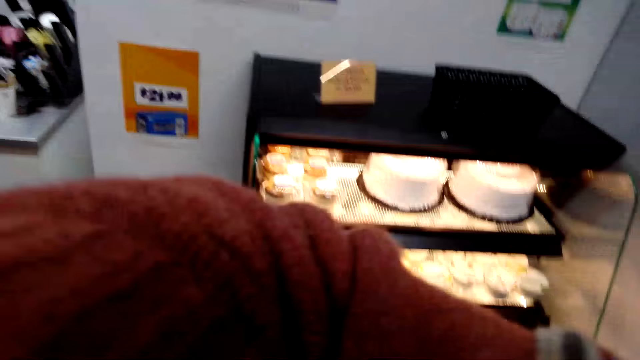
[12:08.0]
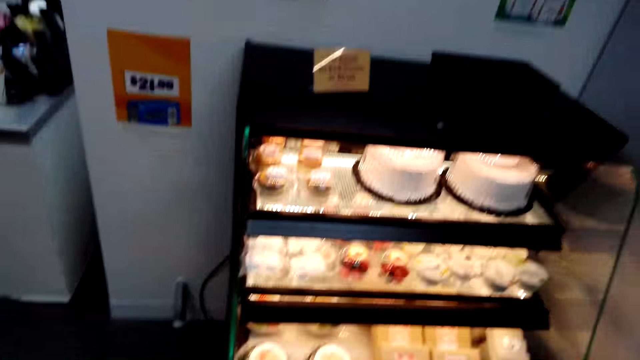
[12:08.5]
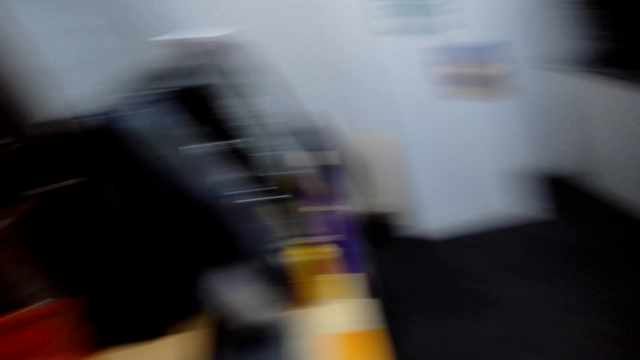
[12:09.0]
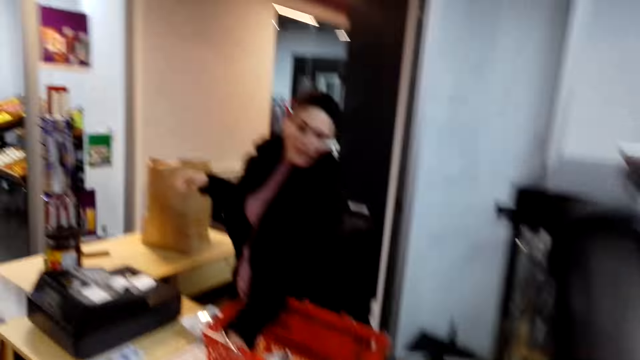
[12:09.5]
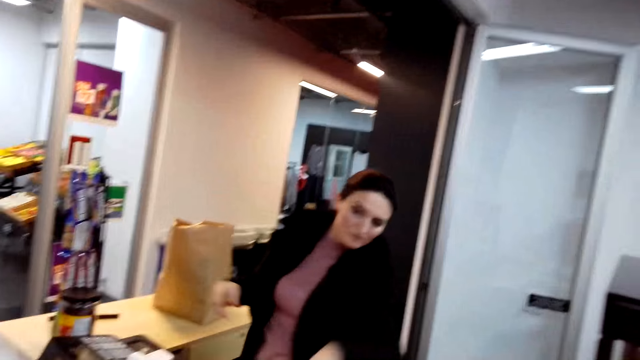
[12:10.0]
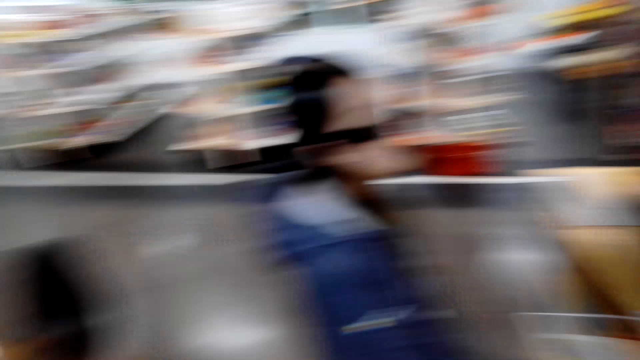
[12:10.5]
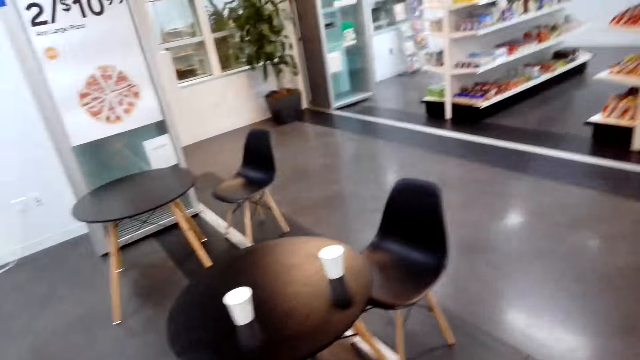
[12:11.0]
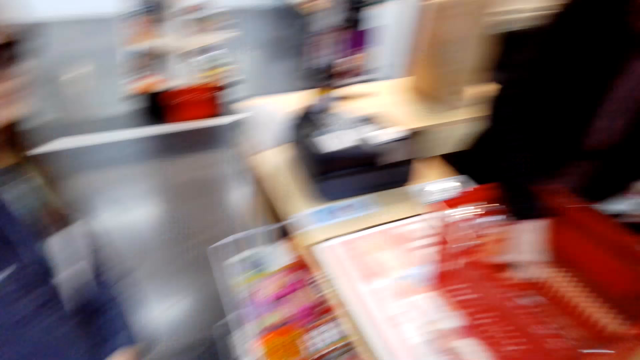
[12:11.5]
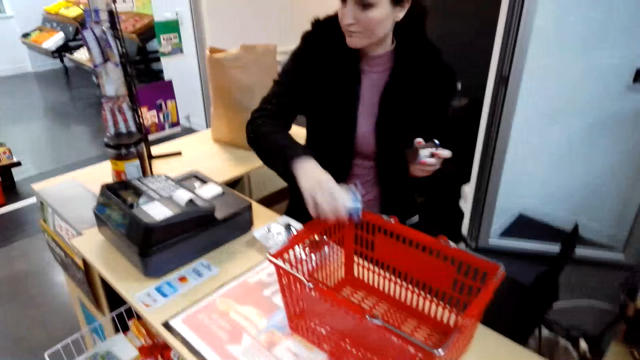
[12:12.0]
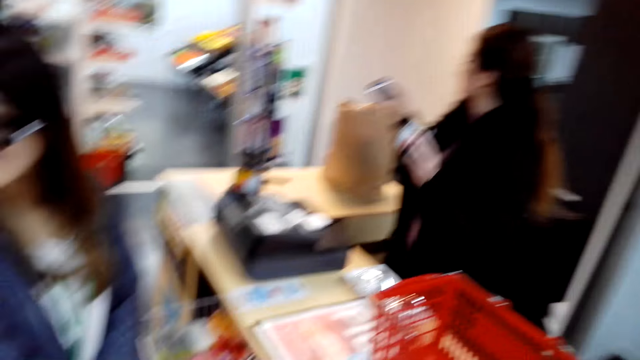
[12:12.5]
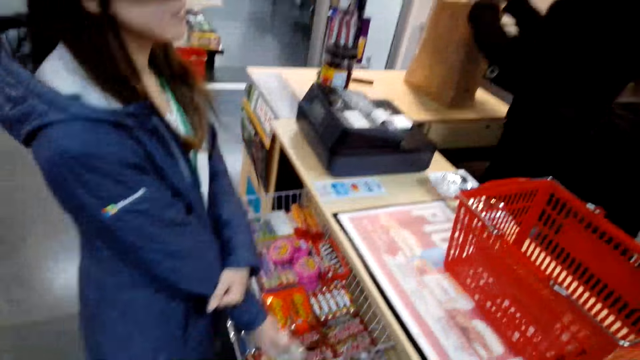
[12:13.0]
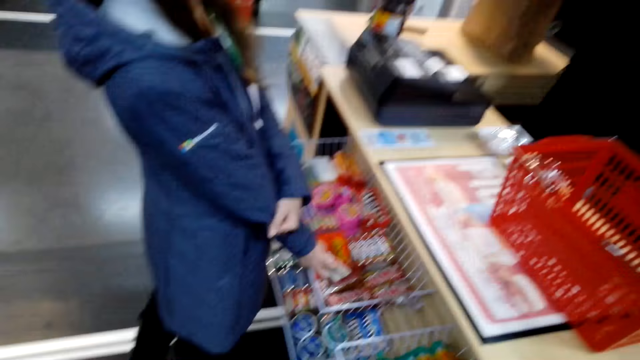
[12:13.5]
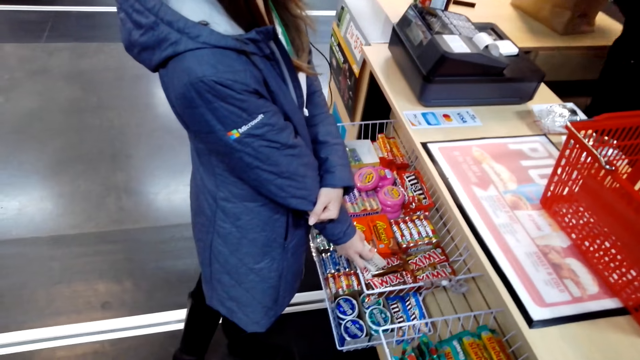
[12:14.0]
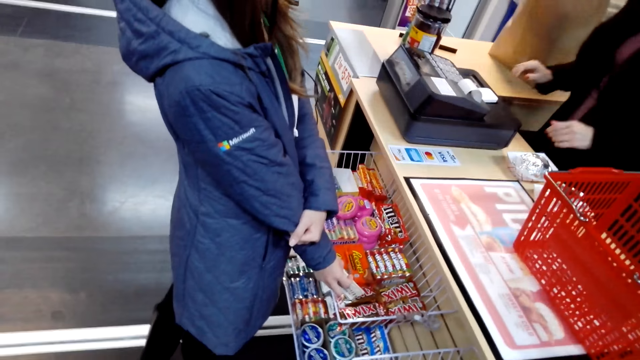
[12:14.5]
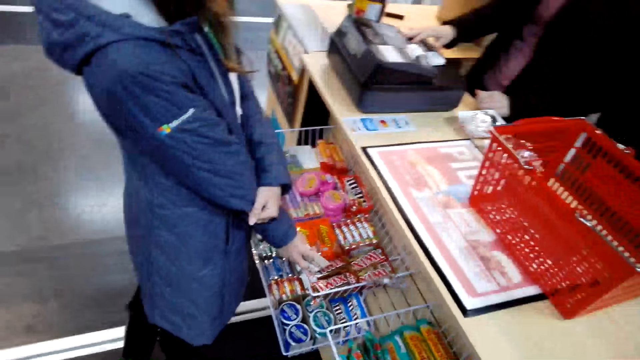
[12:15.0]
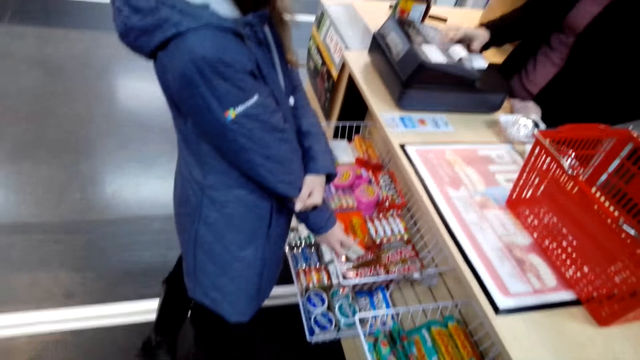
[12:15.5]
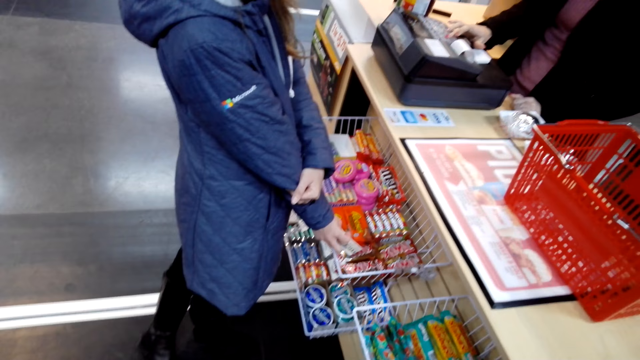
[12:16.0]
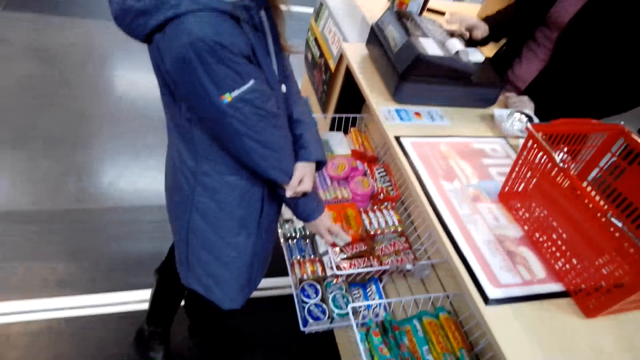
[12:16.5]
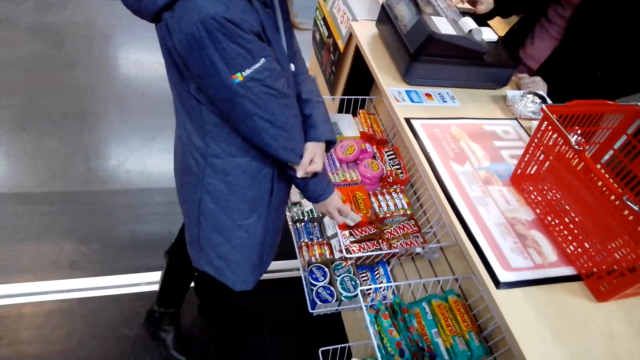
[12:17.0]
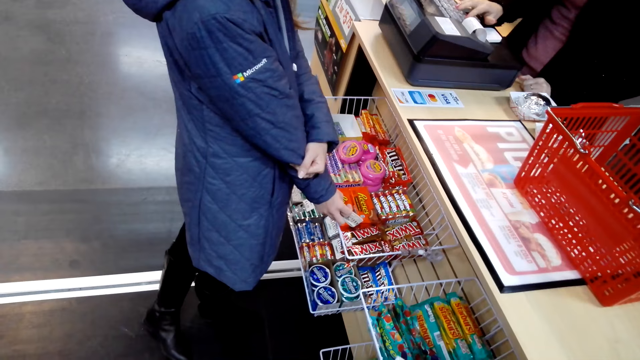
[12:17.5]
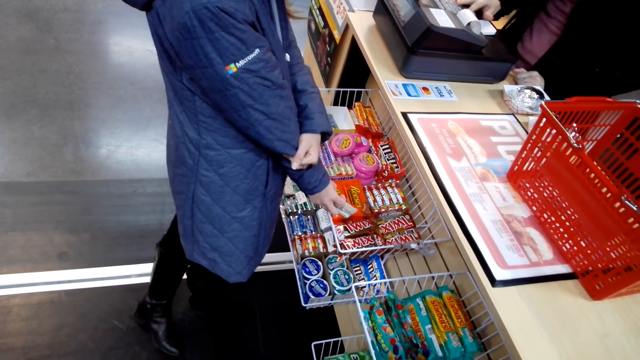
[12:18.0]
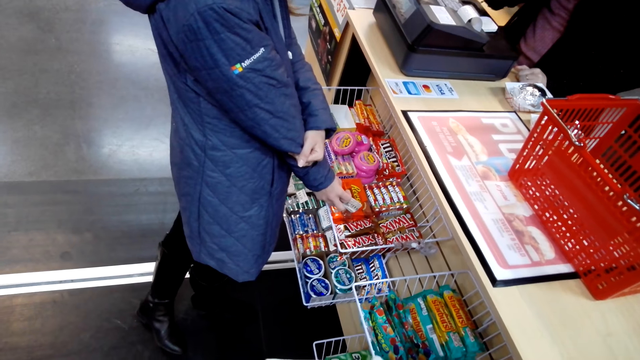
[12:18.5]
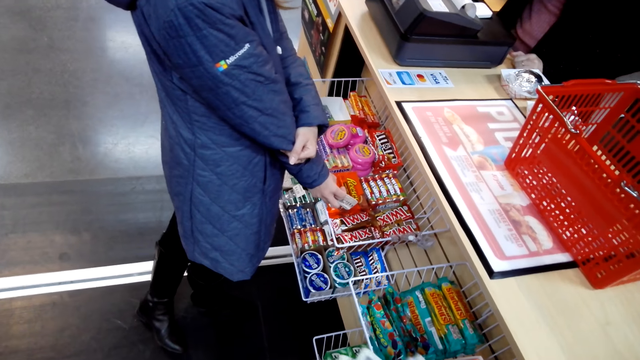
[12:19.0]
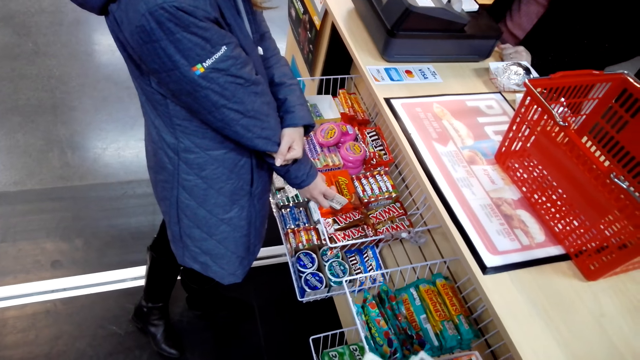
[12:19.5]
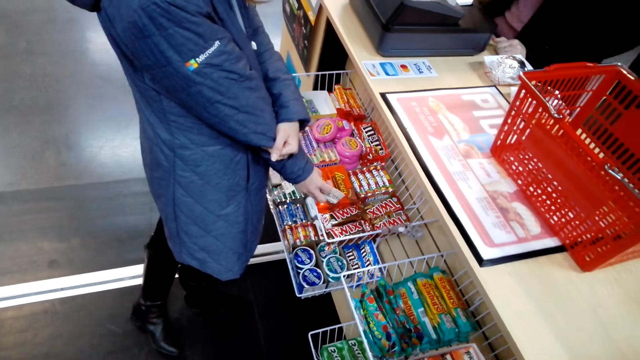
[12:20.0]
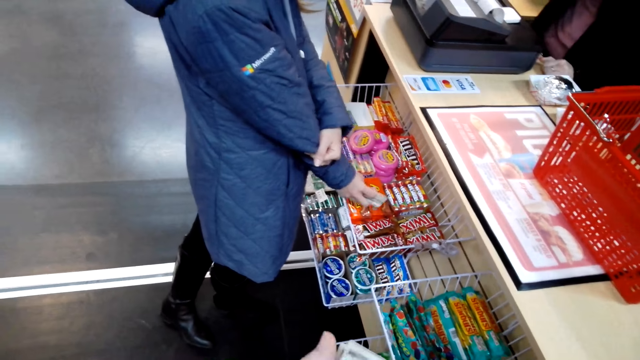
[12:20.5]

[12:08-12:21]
The camera wearer coughs. The other lady takes items from the basket, puts the items in the carrier bag and dials the cash register. The first lady holds her hand.

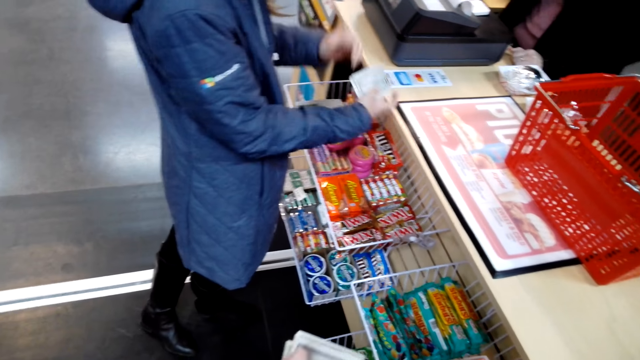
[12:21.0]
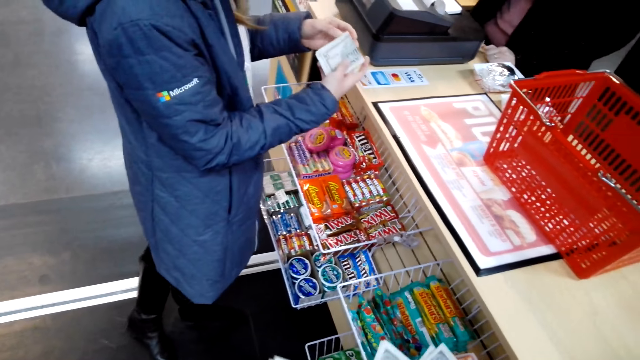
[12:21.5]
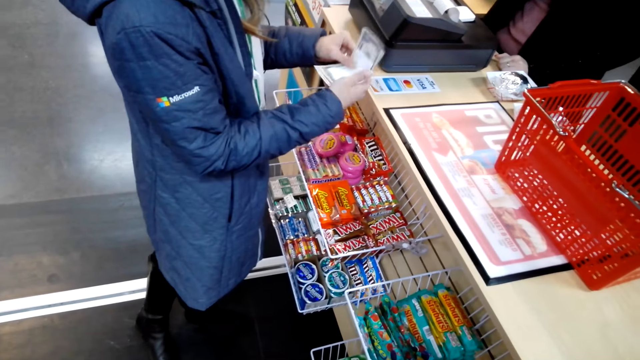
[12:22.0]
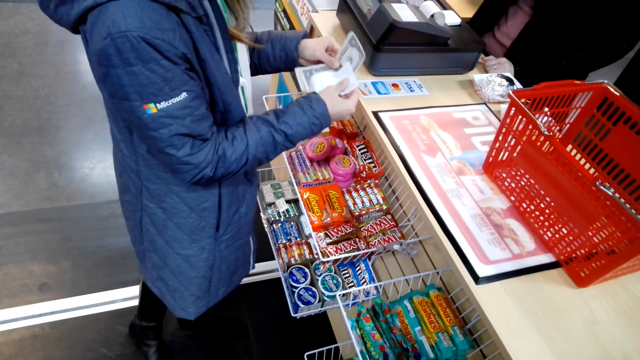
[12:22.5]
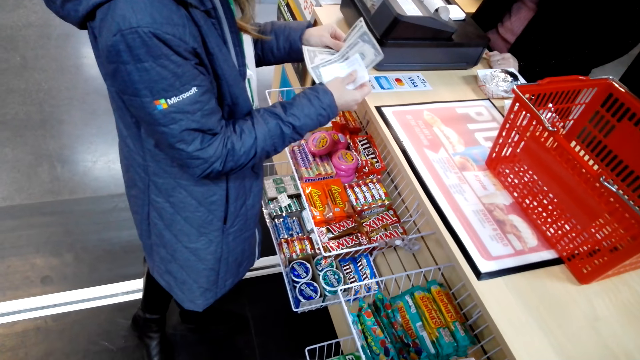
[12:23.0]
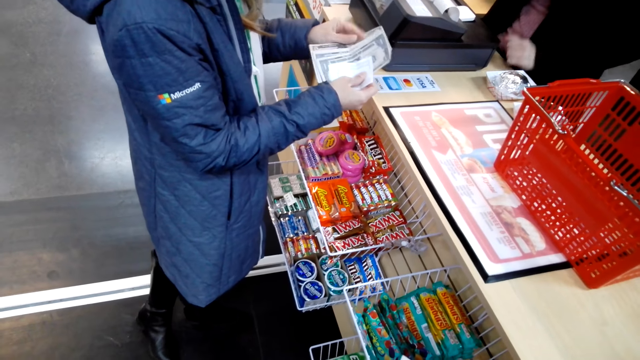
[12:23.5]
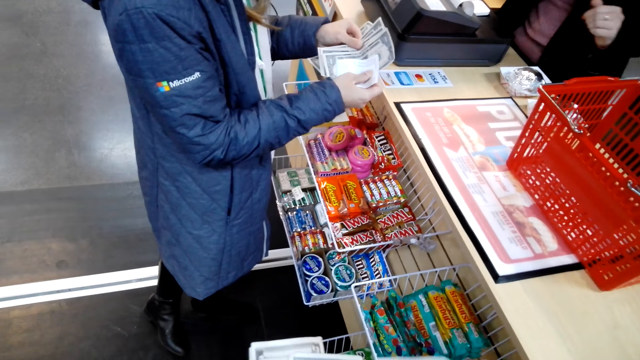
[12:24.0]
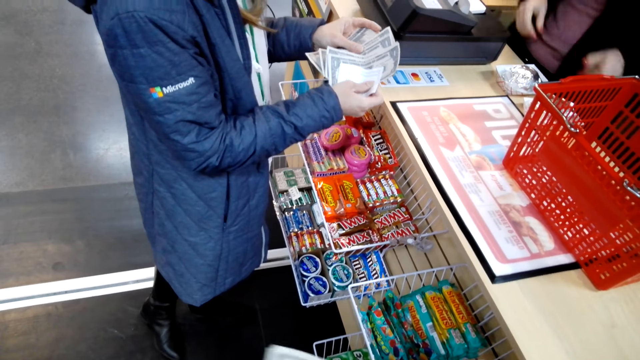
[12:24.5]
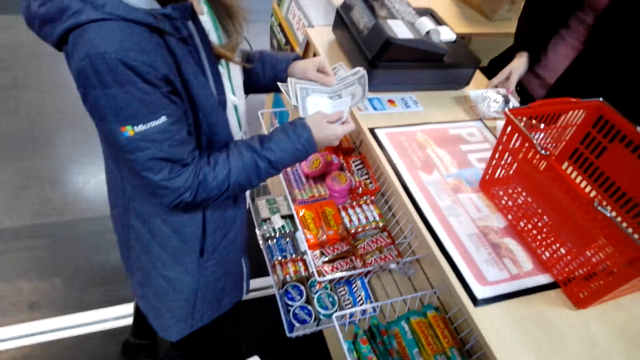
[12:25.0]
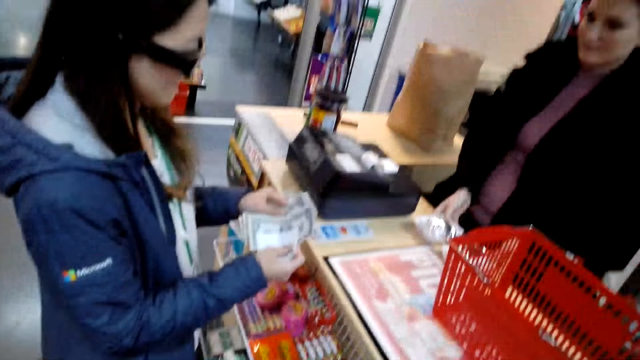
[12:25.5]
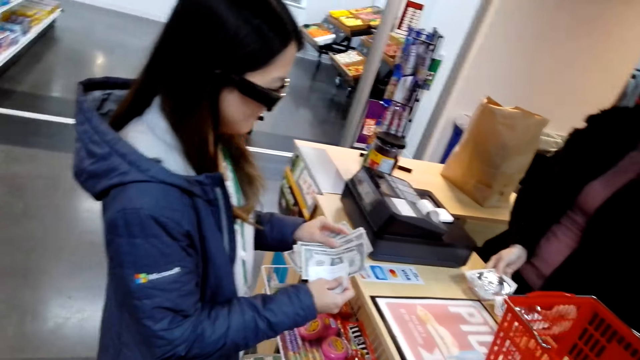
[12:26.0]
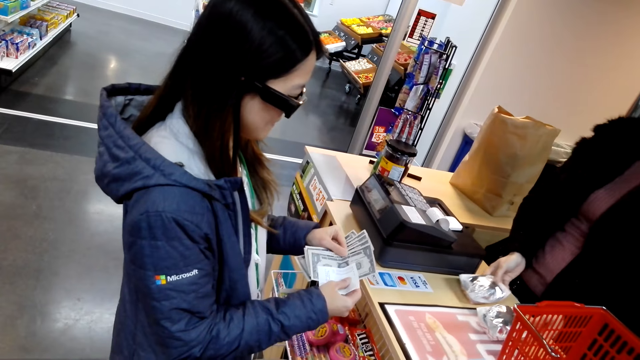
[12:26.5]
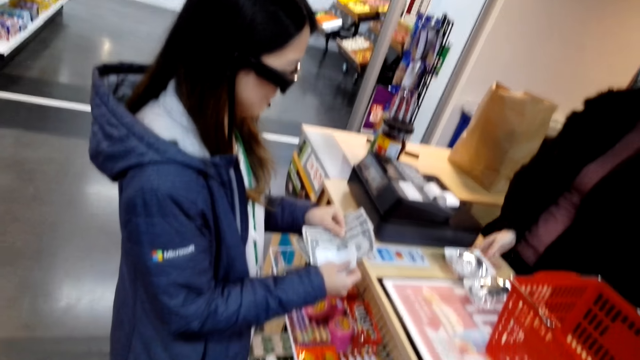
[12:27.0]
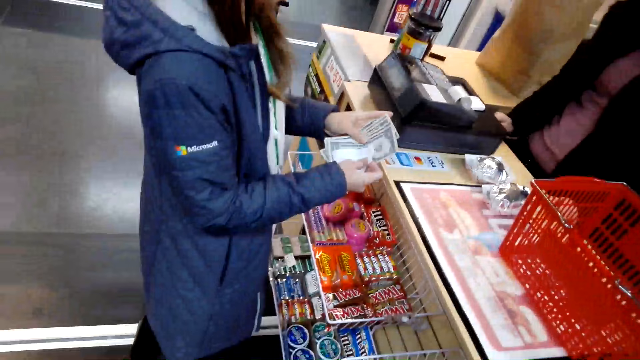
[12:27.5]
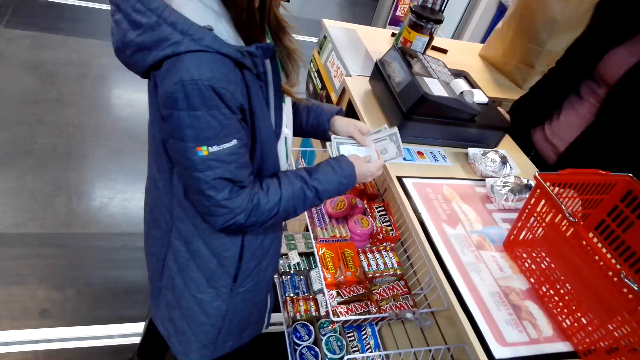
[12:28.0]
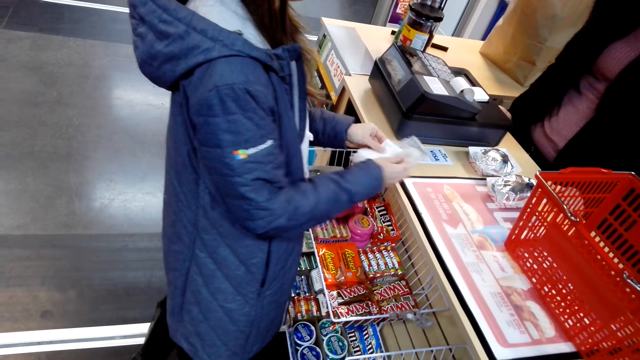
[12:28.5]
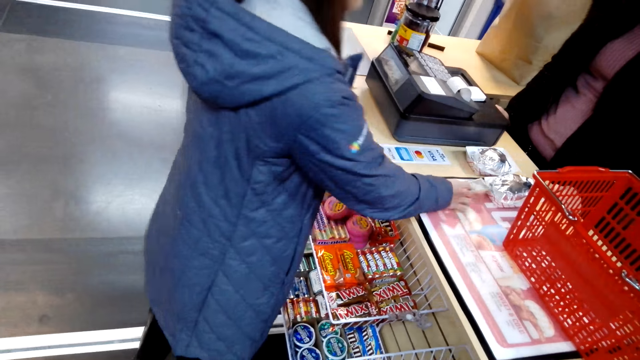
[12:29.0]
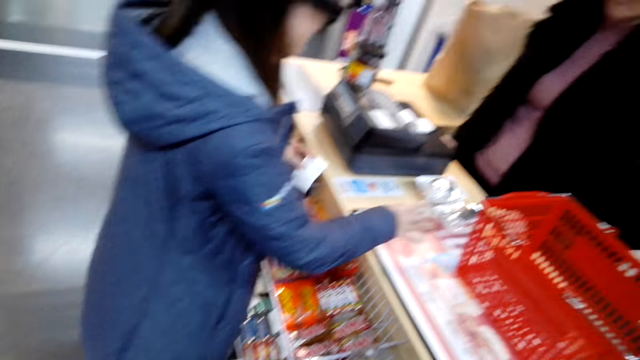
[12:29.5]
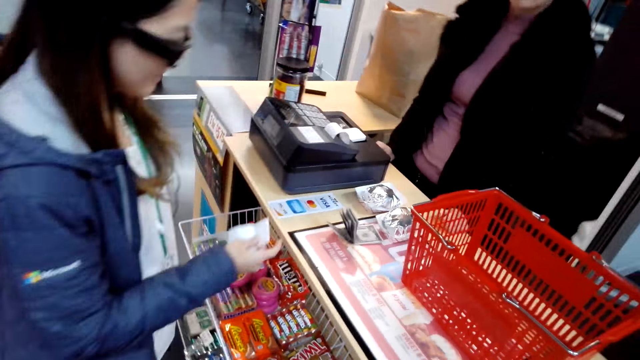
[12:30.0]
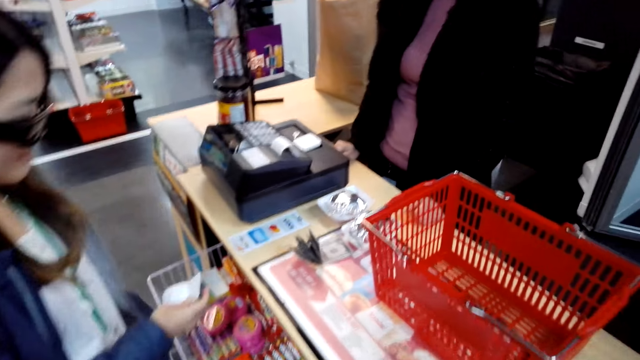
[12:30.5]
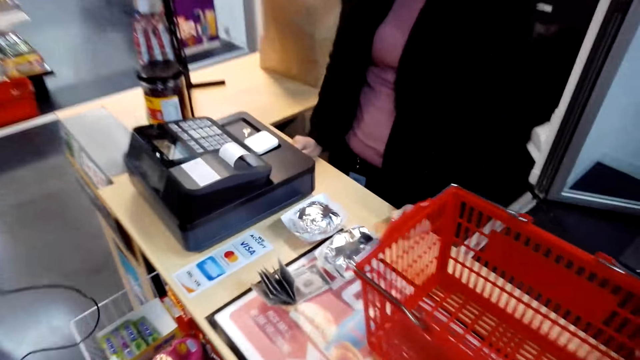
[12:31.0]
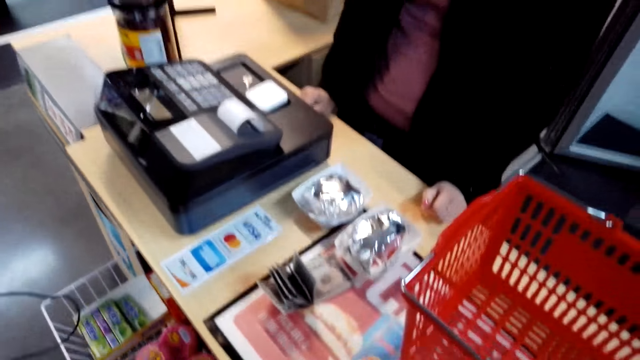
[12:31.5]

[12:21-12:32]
The first lady touches money in hand and counts the money in hand. The other lady moves items on the desk. The first lady puts money on the desk.
